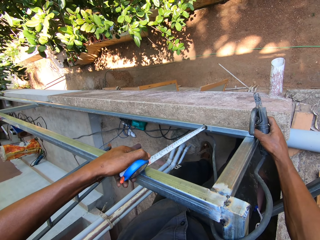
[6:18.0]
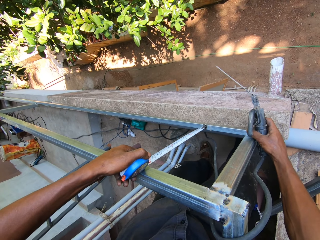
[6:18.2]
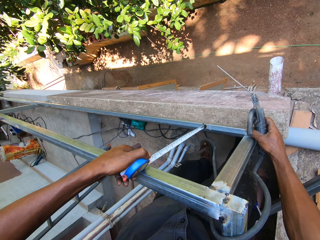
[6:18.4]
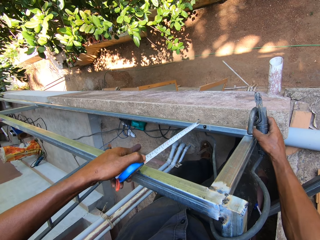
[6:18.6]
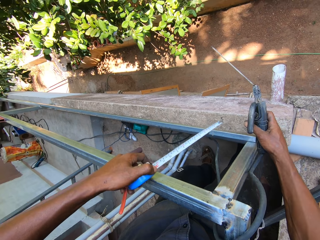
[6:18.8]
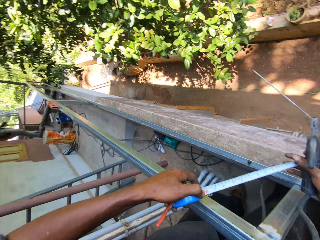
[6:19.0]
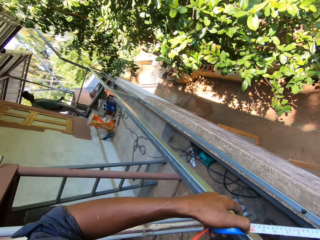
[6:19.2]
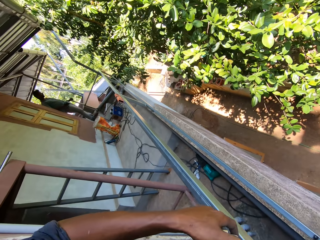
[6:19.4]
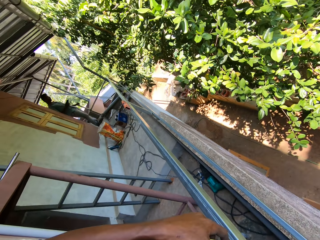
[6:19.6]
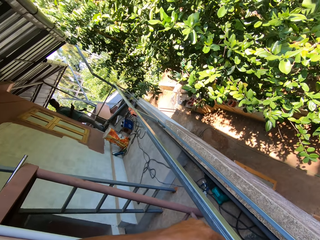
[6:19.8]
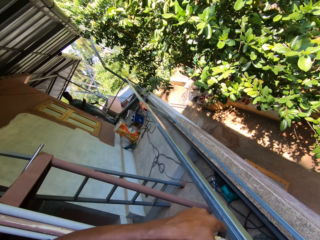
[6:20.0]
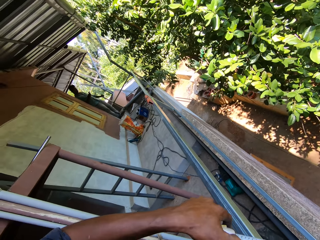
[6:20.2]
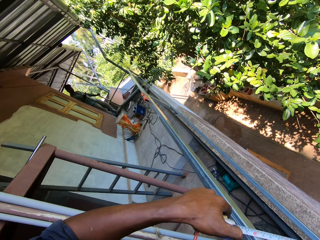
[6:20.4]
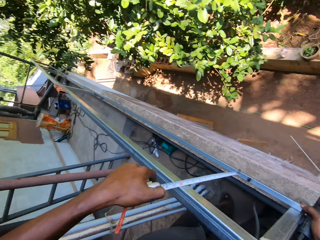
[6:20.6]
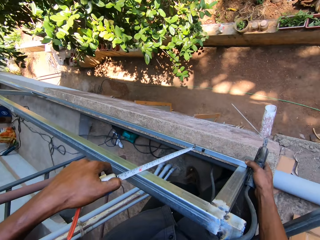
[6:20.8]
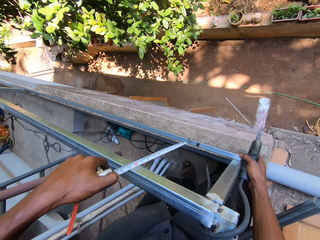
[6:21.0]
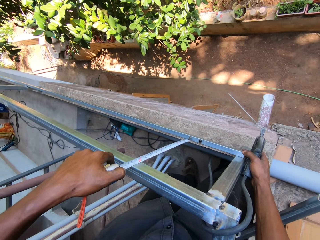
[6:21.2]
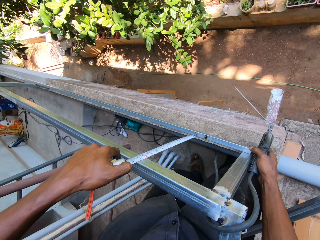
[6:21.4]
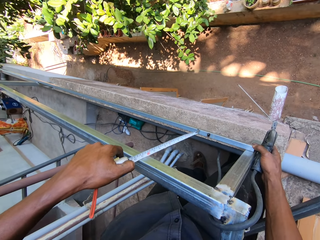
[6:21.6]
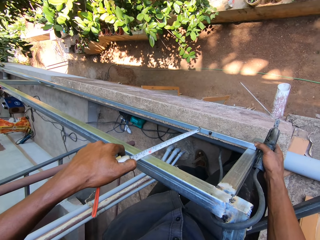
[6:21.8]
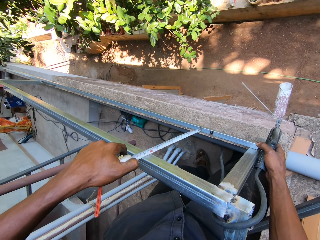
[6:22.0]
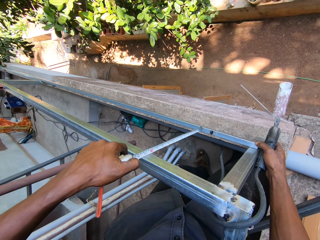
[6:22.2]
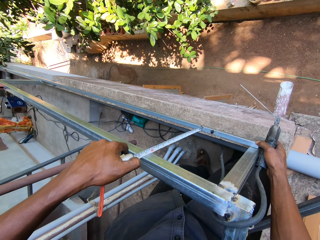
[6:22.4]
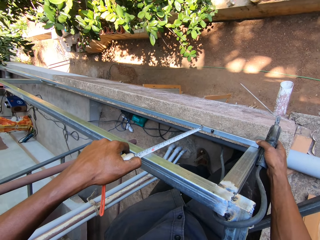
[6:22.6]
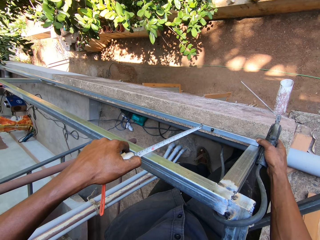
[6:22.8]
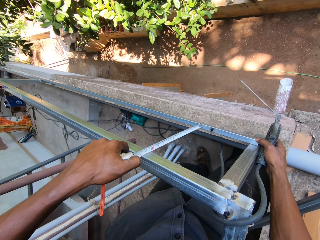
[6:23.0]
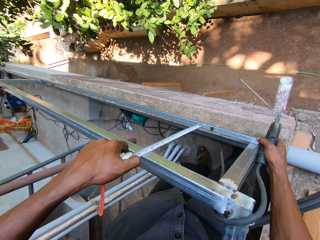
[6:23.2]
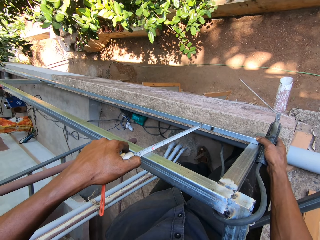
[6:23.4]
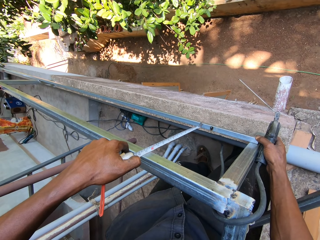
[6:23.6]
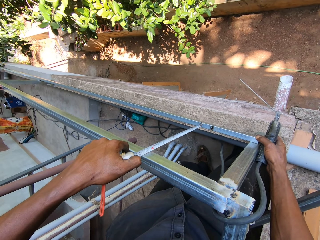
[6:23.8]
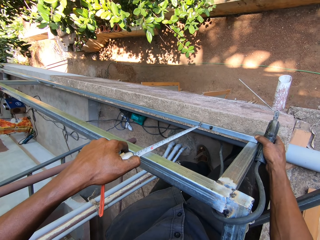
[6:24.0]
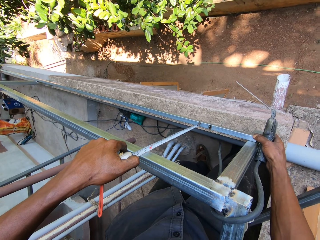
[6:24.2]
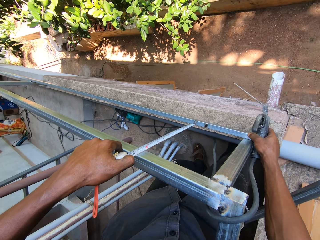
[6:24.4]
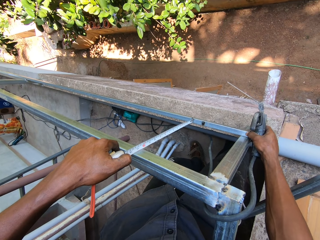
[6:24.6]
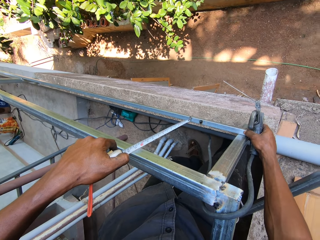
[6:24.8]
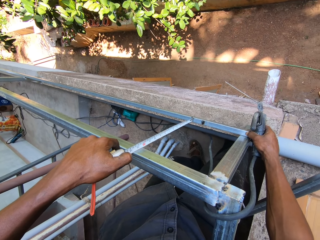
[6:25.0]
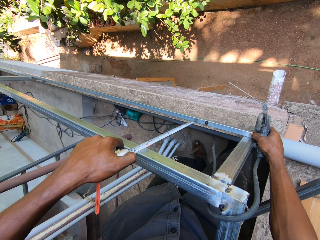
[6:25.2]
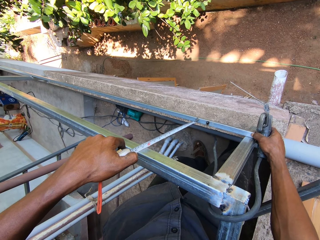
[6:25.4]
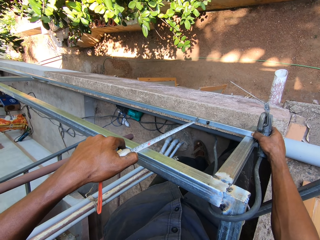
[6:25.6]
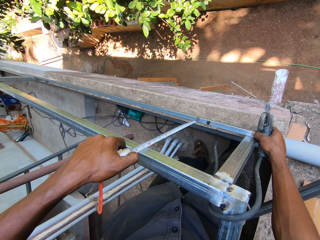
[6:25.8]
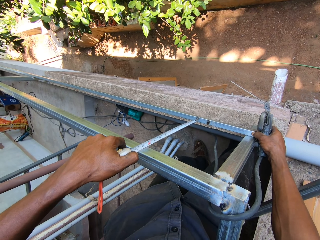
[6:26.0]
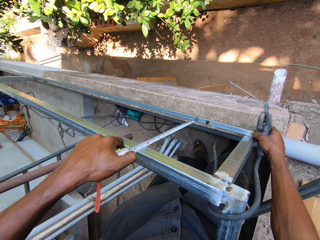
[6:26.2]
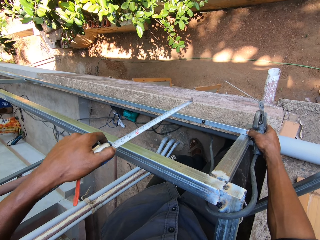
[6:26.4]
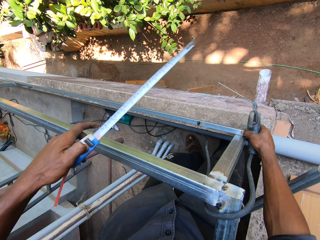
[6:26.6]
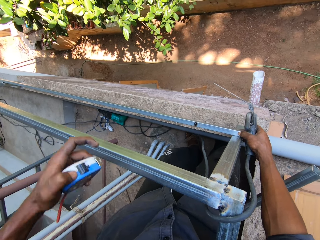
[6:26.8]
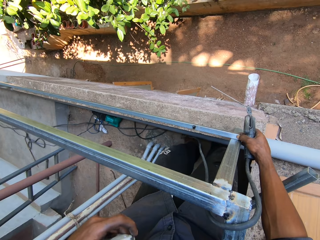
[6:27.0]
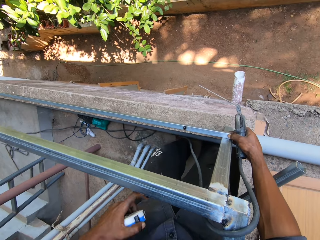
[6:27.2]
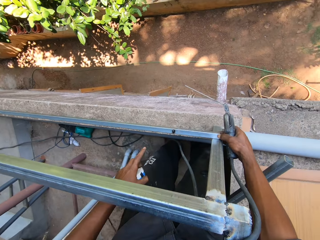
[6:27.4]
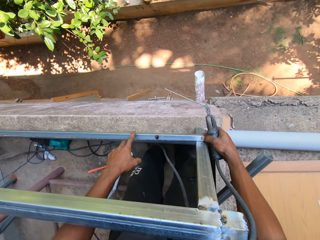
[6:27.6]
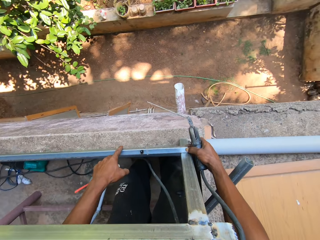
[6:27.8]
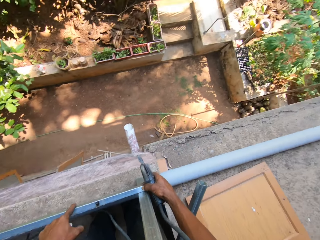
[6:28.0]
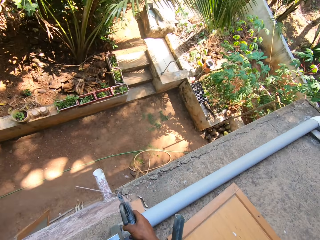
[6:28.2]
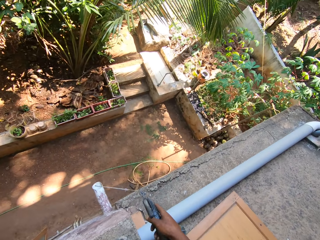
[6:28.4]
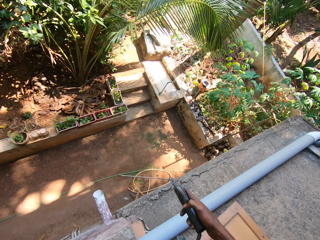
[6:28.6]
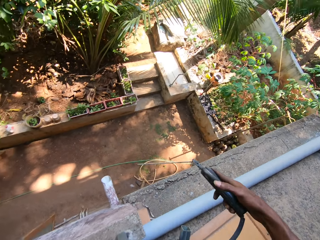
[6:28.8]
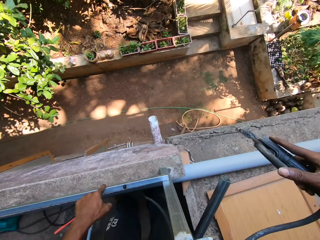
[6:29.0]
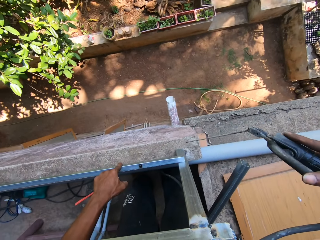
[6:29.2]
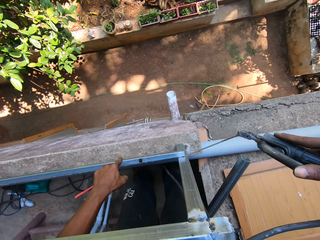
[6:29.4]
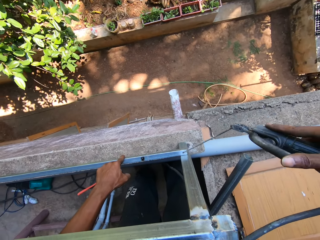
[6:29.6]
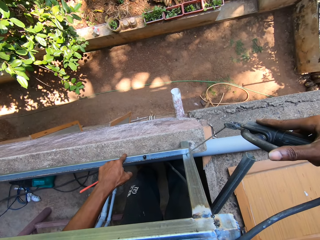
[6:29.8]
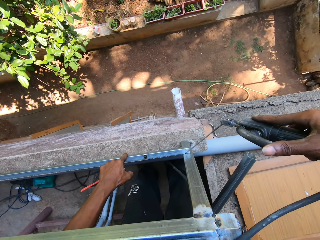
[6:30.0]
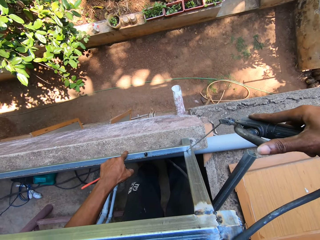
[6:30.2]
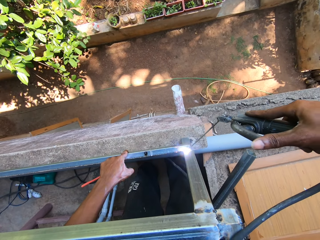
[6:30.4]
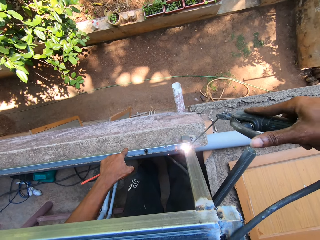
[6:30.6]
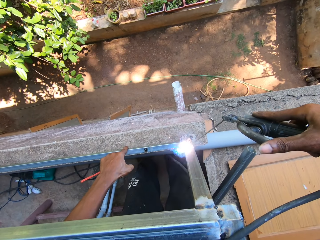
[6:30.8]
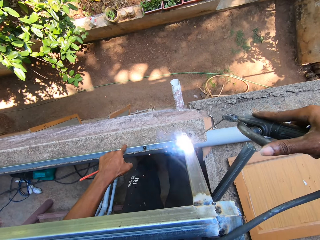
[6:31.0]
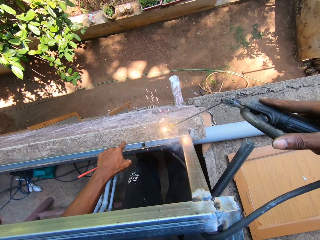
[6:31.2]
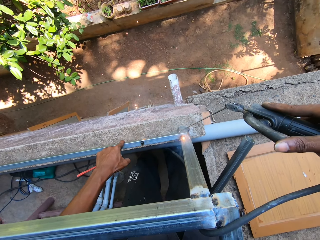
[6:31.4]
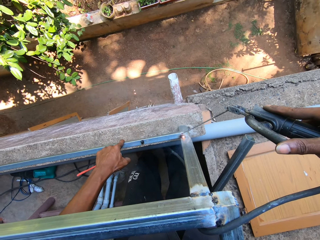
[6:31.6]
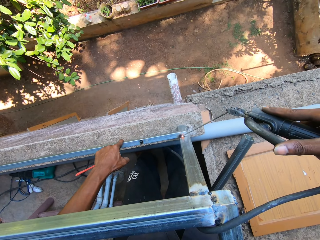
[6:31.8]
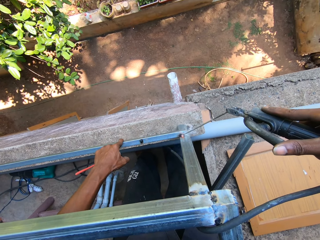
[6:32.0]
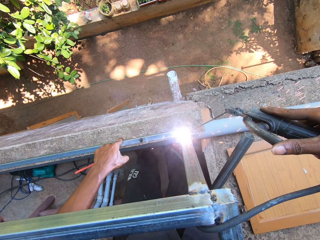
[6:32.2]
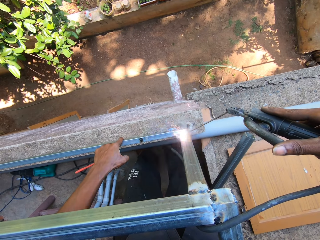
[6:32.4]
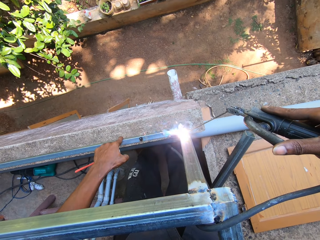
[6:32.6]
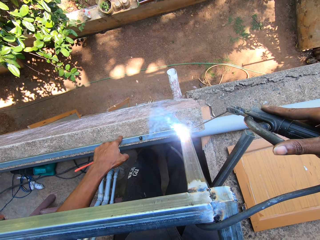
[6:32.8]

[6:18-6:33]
The camera wearer presses the thumb lock in the measuring tape with his left hand. He closes the tape measure. He touches the balcony rail with his left hand. He hits the balcony rail with an electrode in the electrode holder in his right hand. He welds the balcony rail with the electrode in the electrode holder in his right hand.

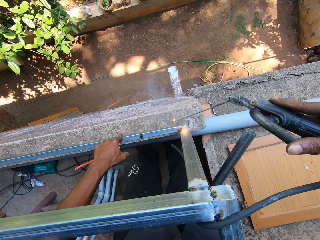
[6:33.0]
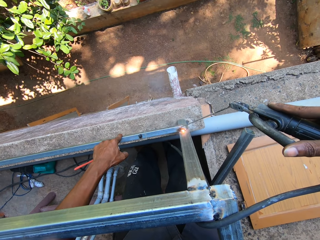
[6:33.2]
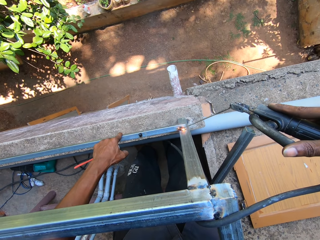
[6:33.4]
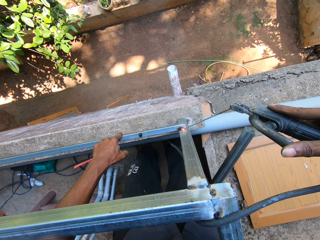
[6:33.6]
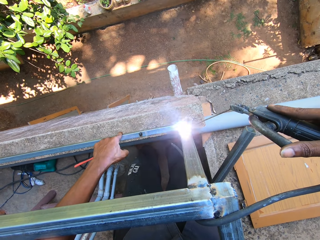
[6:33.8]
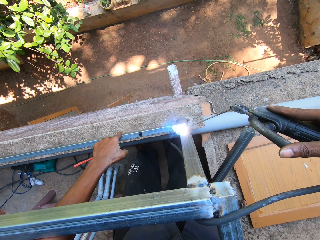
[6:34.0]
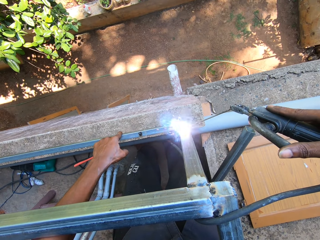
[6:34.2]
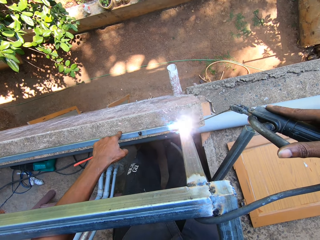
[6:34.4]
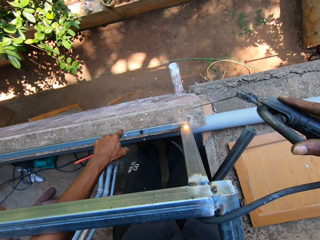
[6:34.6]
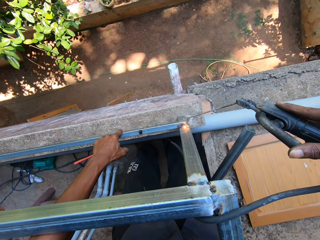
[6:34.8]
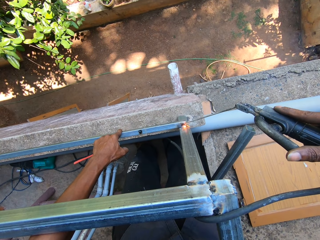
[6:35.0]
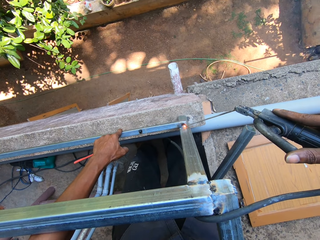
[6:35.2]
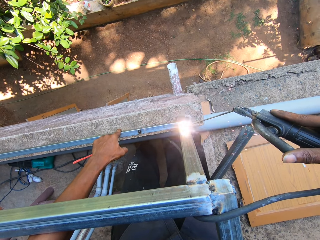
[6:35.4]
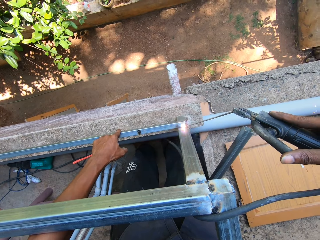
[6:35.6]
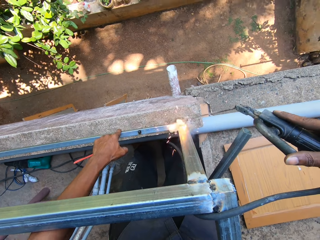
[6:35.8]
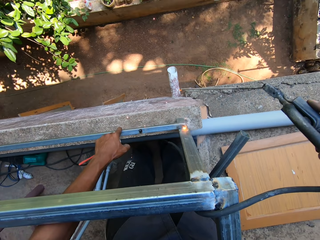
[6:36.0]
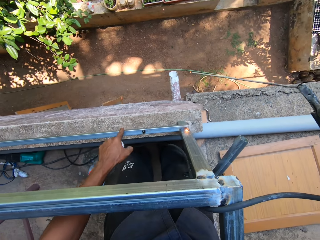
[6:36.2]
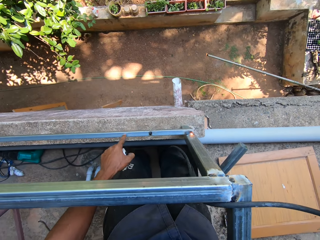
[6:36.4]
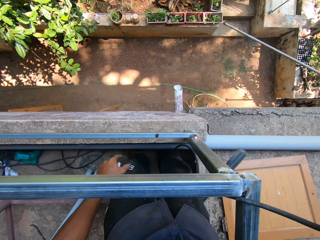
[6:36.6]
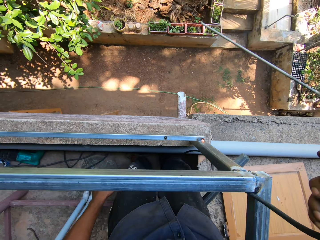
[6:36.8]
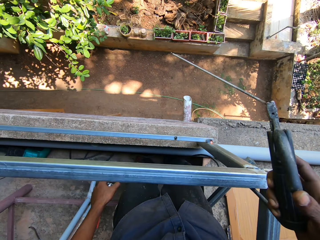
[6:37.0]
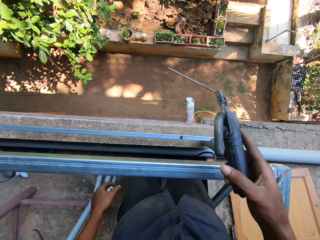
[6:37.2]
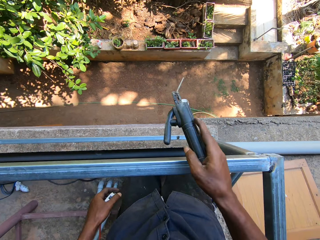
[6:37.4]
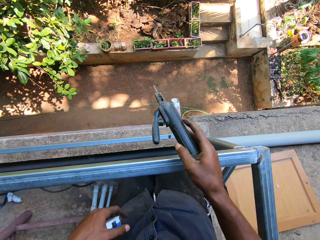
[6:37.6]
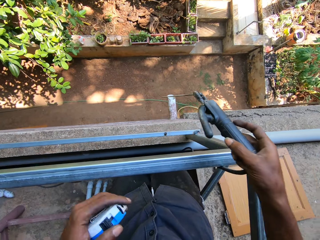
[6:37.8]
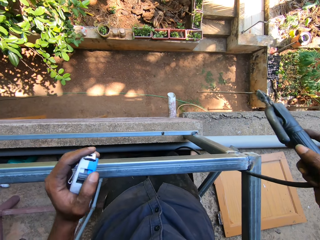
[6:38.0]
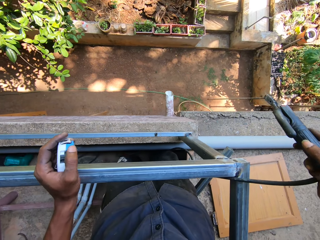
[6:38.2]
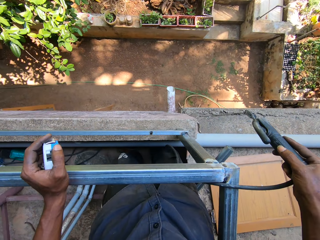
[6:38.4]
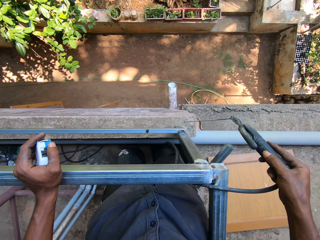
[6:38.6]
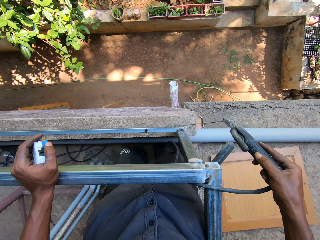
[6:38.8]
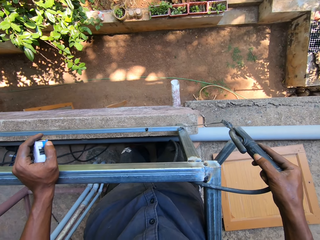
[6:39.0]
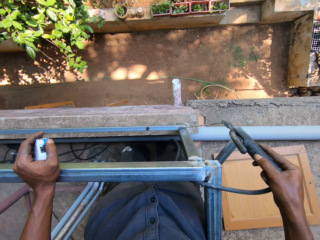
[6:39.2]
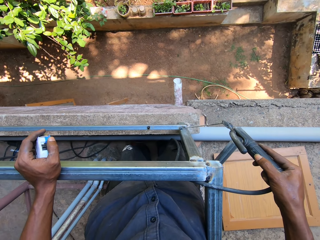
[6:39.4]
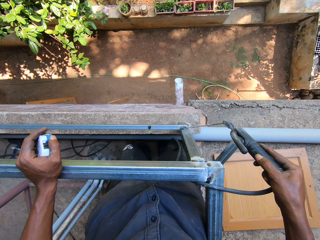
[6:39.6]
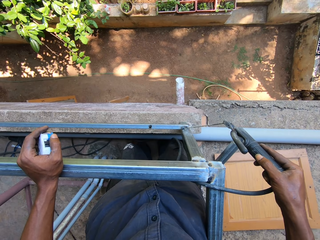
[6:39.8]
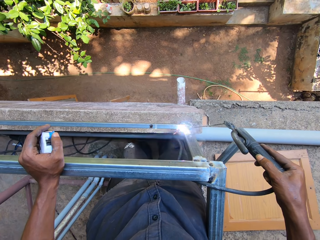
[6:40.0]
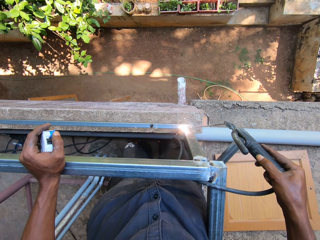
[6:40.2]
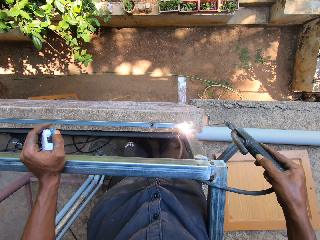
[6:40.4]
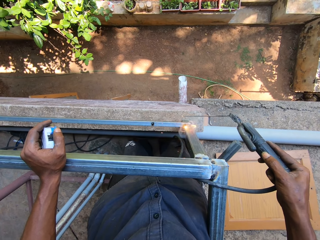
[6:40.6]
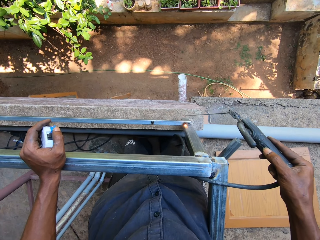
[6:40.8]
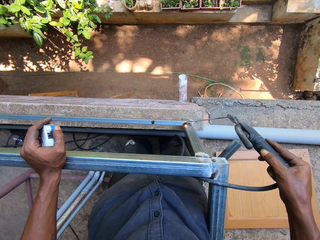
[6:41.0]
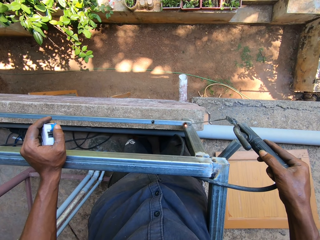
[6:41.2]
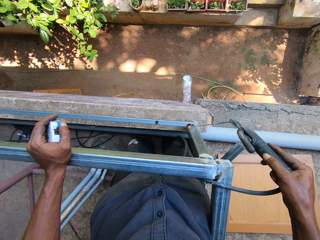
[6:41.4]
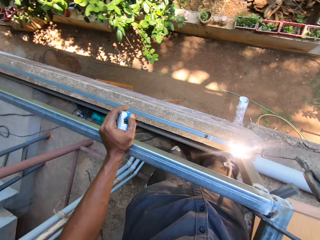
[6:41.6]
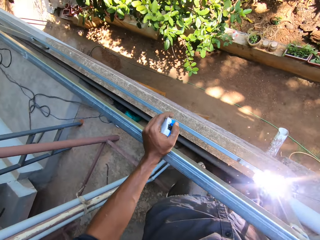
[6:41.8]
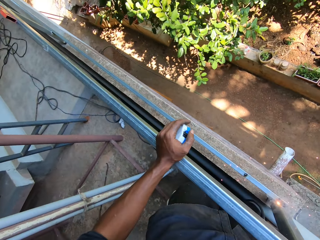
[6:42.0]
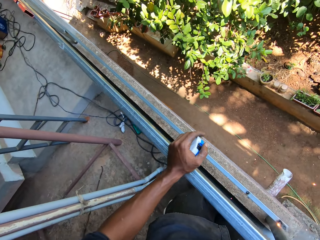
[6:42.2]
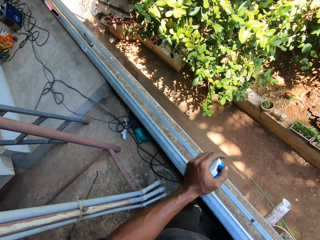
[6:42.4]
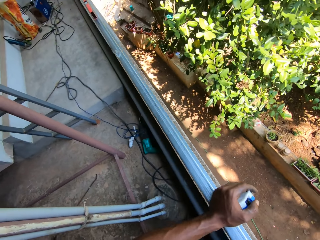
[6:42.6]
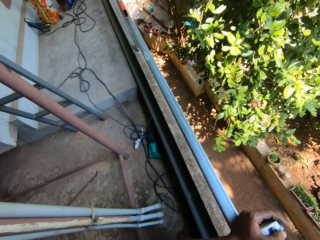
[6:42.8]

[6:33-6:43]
The camera wearer places his right hand on the balcony rail. He places his left hand on the balcony rail. He welds the balcony rail with the electrode in the electrode holder in his right hand.
